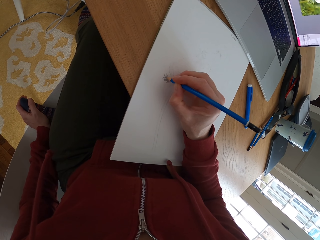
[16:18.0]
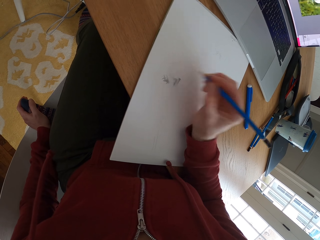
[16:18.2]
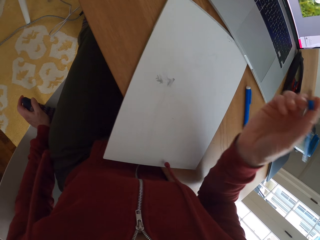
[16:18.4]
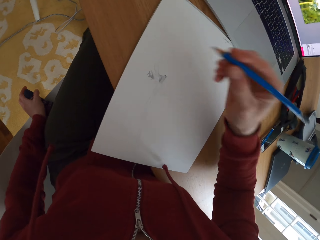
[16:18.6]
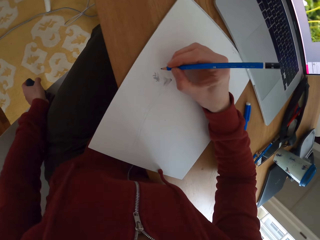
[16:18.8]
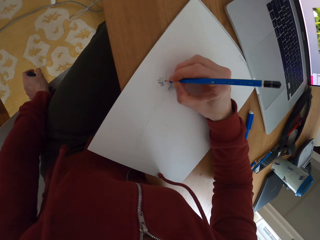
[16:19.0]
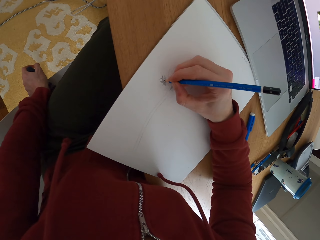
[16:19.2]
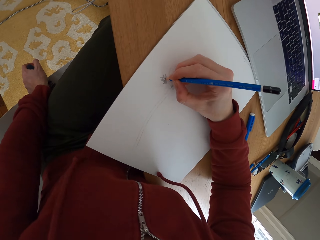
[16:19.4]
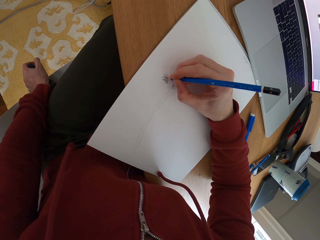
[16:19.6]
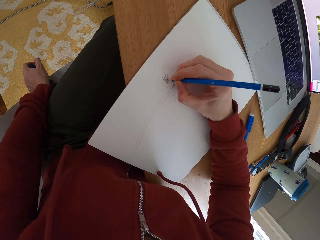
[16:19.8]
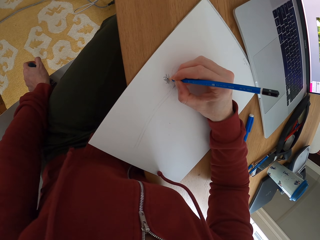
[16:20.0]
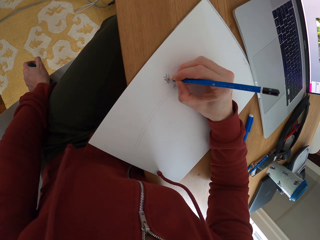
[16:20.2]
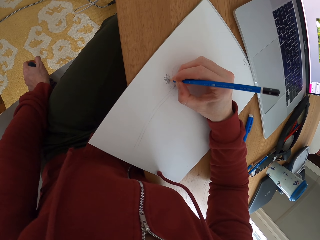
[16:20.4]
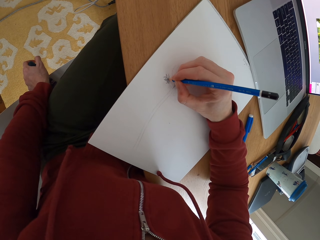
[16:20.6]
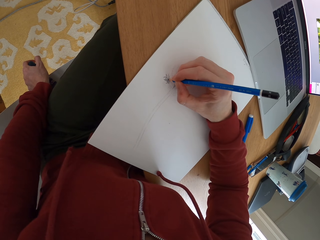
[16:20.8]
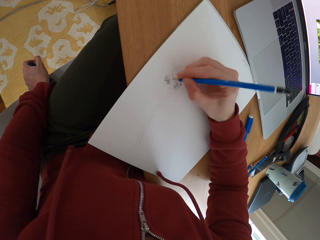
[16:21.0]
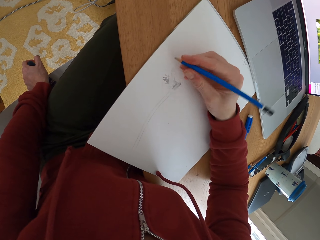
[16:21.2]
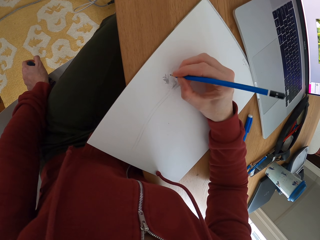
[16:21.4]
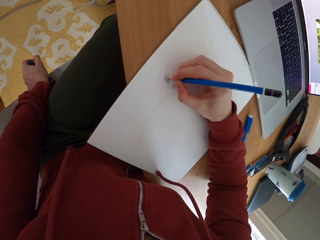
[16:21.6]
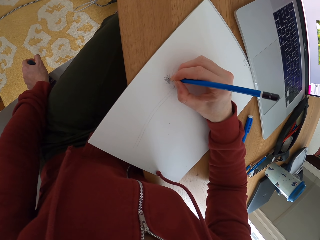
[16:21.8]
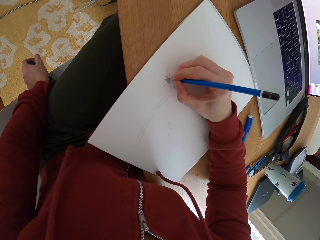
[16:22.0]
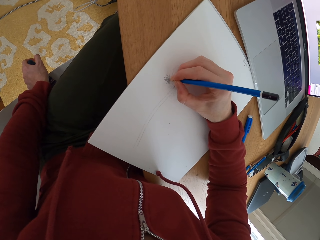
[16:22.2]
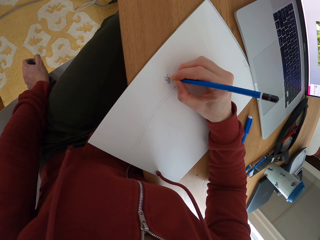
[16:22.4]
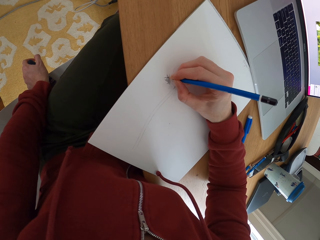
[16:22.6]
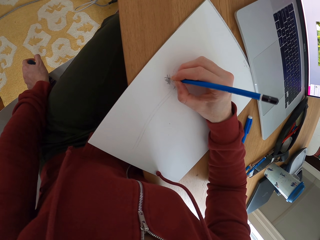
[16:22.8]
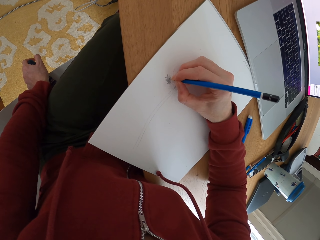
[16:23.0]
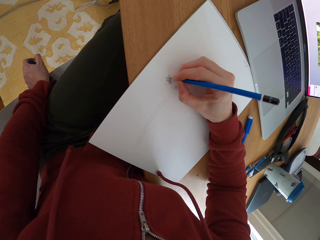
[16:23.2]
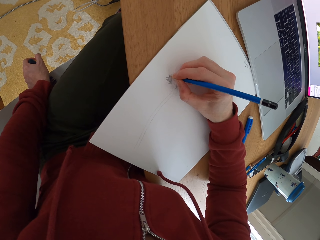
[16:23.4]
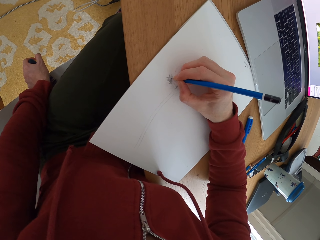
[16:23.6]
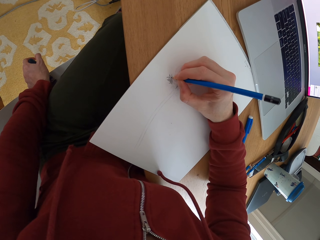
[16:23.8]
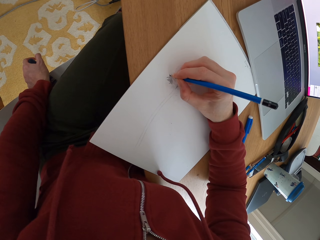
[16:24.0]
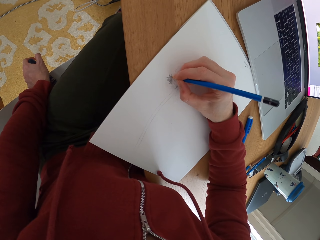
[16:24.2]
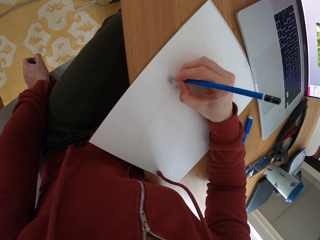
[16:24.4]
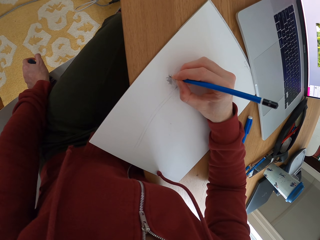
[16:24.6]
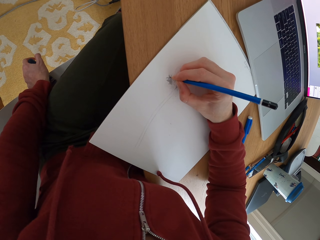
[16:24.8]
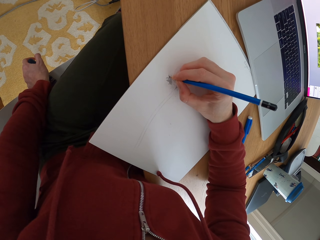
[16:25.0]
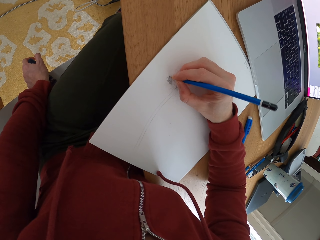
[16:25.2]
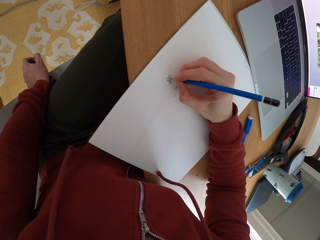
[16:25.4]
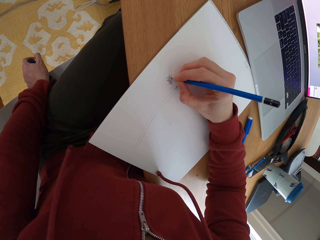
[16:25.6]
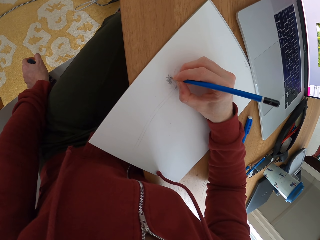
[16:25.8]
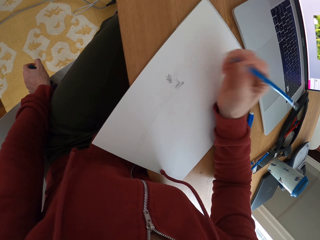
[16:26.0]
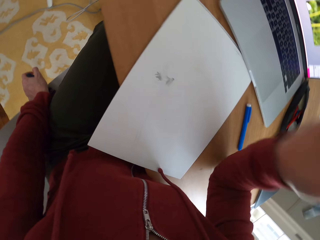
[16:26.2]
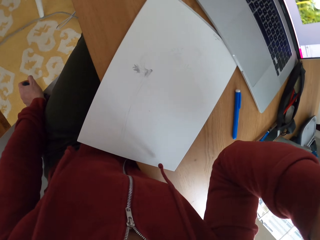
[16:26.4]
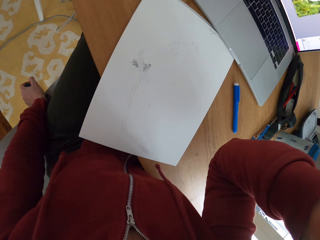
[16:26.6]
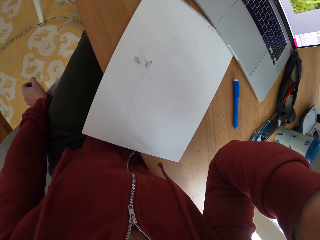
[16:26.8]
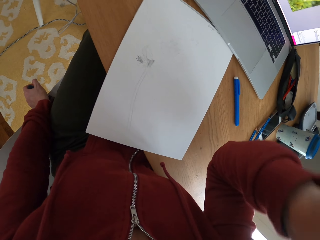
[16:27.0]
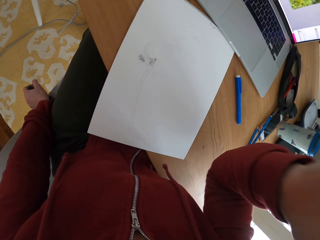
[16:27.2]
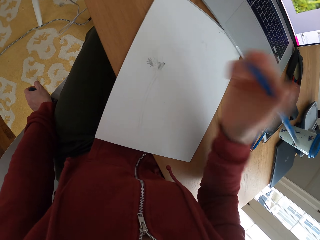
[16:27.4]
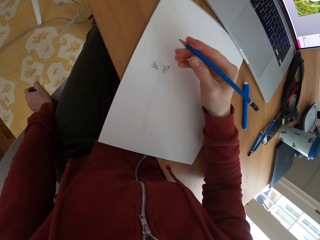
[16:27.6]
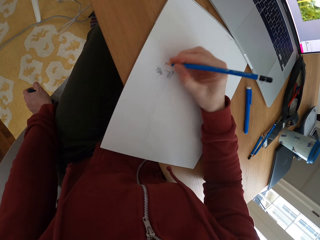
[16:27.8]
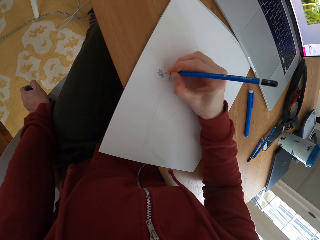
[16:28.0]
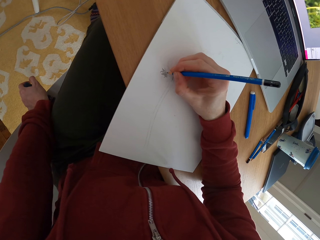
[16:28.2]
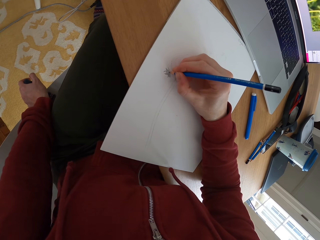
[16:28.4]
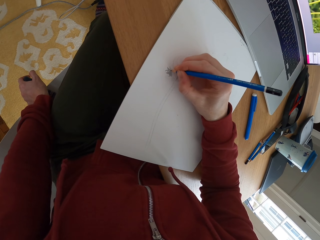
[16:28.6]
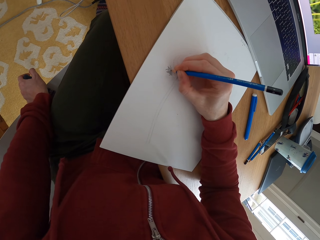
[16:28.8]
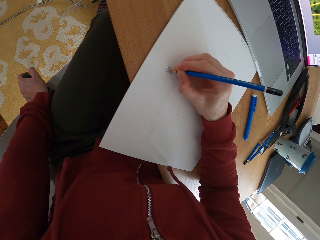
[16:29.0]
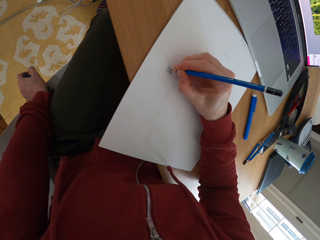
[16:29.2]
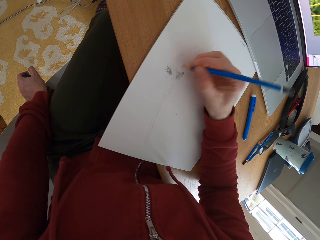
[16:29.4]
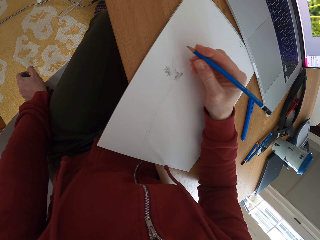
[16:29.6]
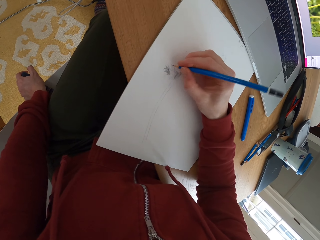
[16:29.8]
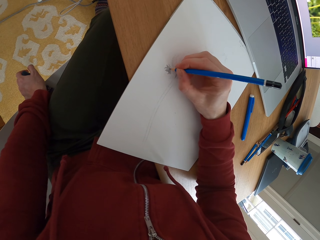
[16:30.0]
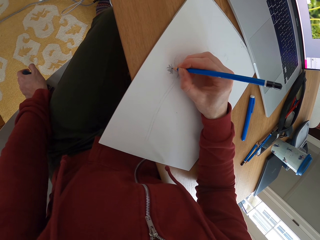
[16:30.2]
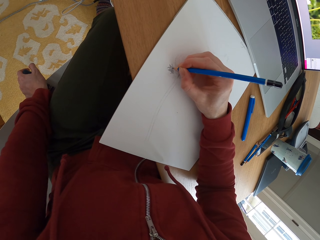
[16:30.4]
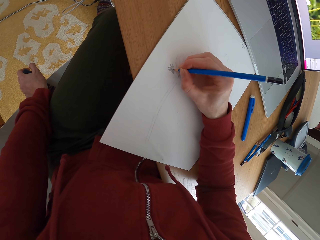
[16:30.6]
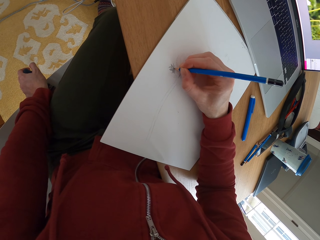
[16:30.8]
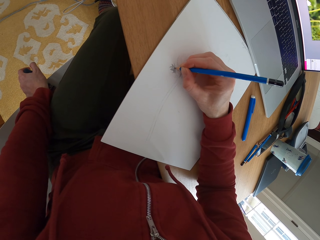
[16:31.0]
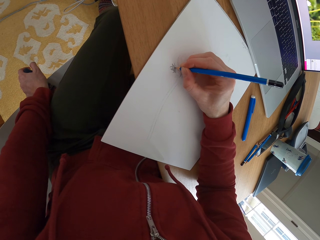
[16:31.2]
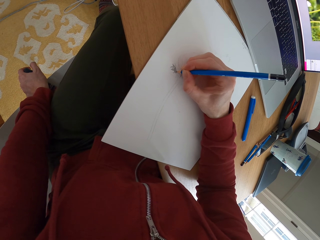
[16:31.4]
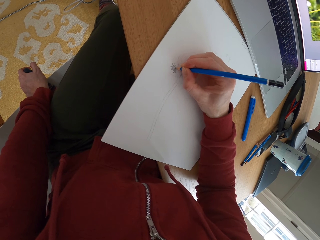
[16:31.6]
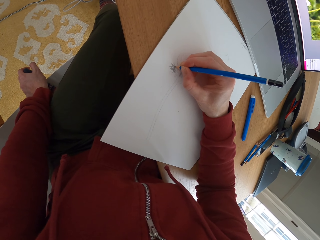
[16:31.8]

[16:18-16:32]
The camera wearer moves the hand holding the pencil. They draw a sketch with the pencil. They fix the camera. They lift the hand up. They draw a sketch on a piece of paper with the pencil. They adjust the pencil. They draw a sketch with the pencil.

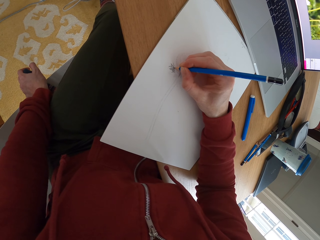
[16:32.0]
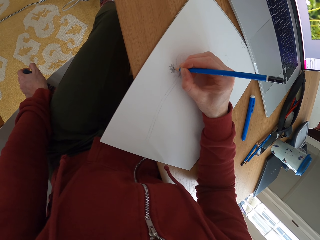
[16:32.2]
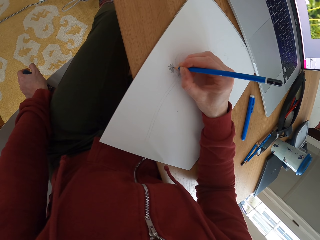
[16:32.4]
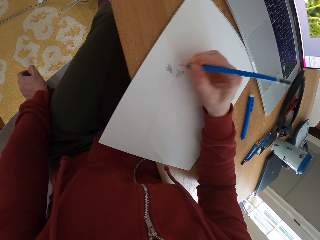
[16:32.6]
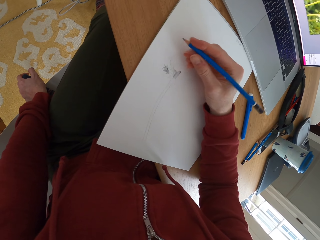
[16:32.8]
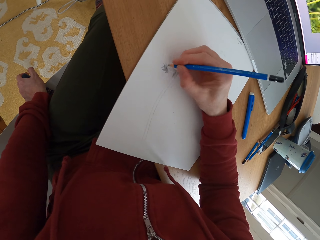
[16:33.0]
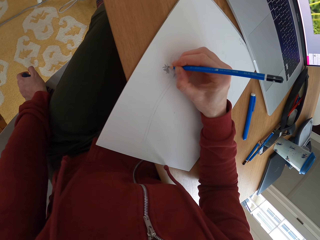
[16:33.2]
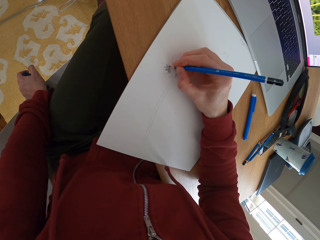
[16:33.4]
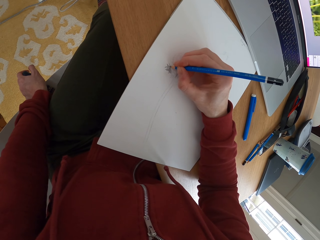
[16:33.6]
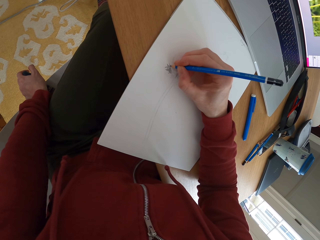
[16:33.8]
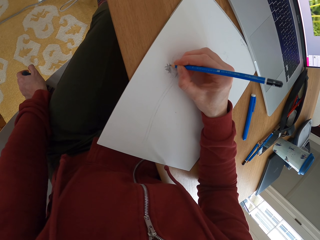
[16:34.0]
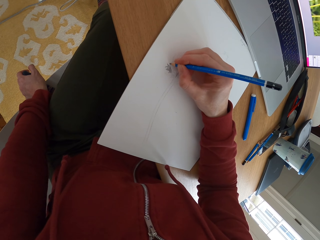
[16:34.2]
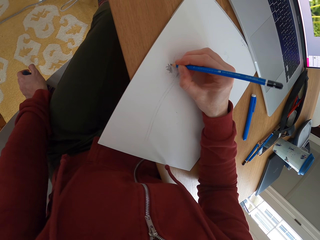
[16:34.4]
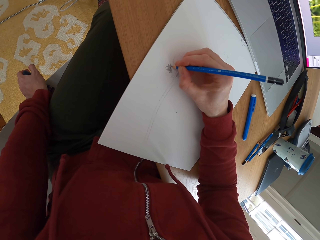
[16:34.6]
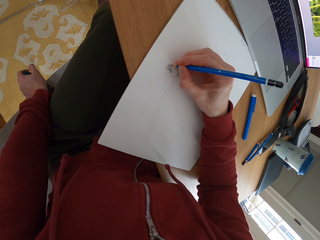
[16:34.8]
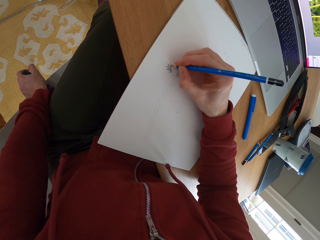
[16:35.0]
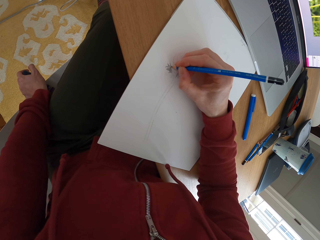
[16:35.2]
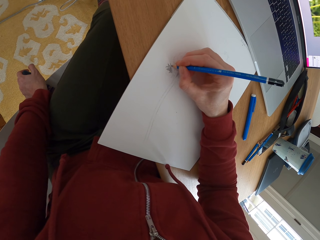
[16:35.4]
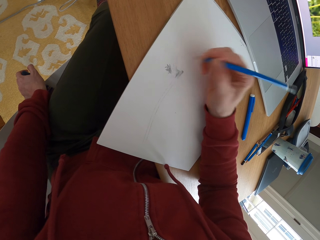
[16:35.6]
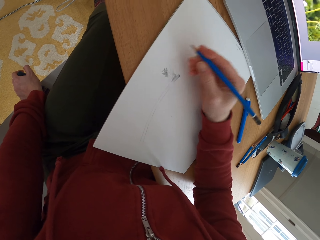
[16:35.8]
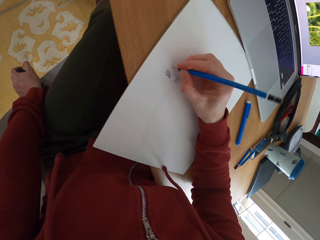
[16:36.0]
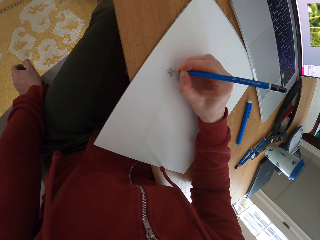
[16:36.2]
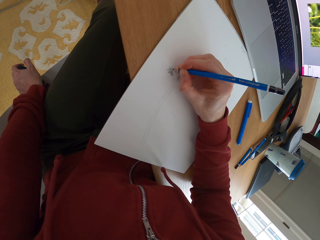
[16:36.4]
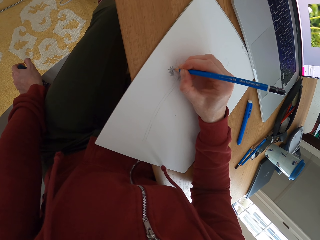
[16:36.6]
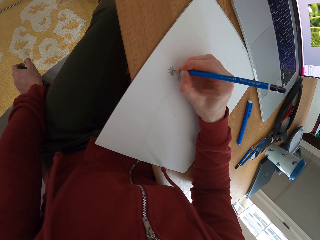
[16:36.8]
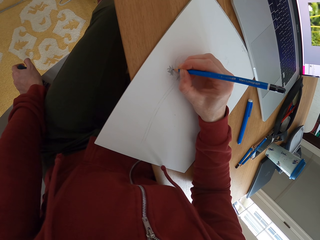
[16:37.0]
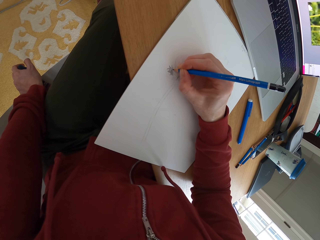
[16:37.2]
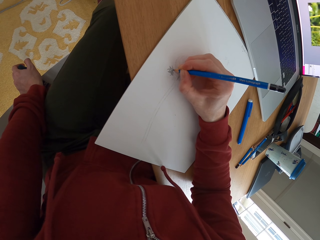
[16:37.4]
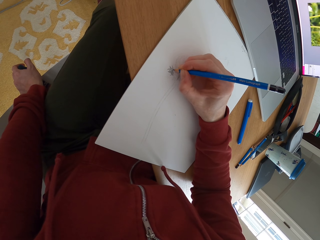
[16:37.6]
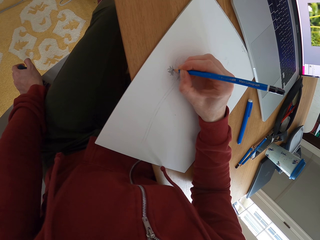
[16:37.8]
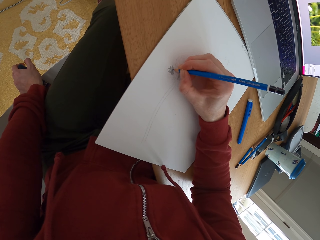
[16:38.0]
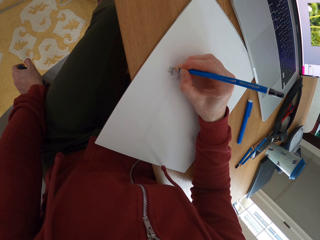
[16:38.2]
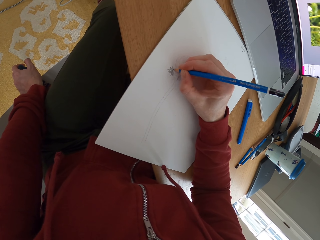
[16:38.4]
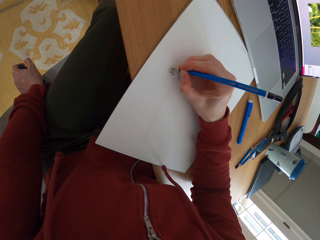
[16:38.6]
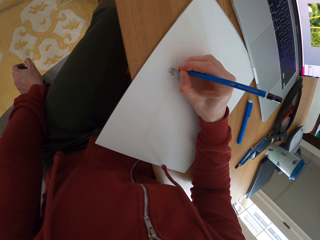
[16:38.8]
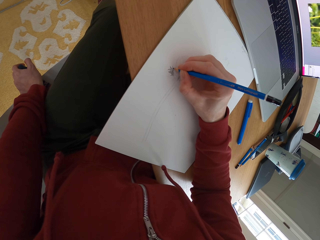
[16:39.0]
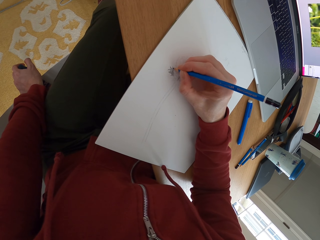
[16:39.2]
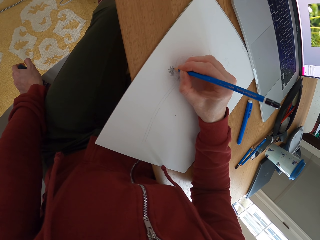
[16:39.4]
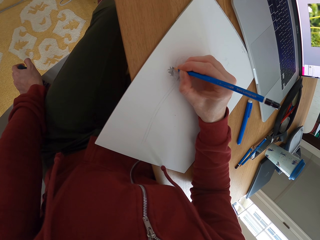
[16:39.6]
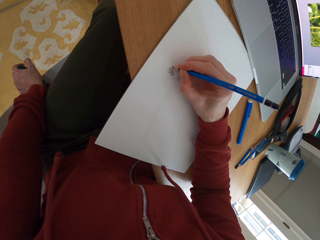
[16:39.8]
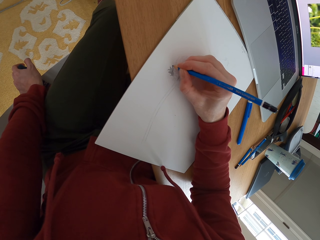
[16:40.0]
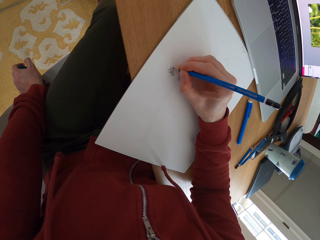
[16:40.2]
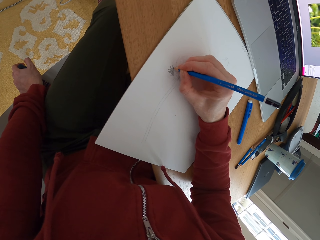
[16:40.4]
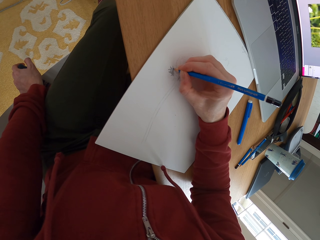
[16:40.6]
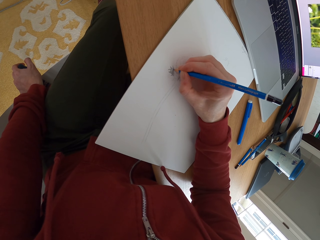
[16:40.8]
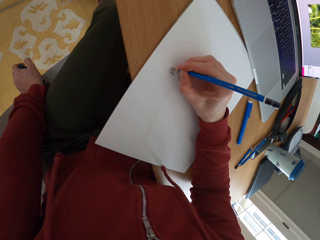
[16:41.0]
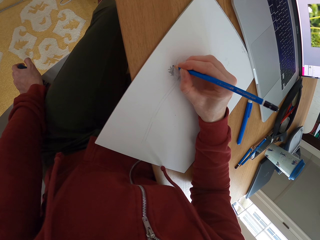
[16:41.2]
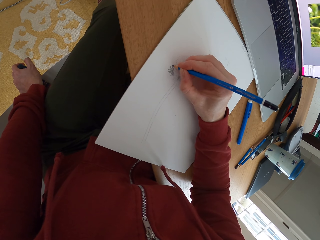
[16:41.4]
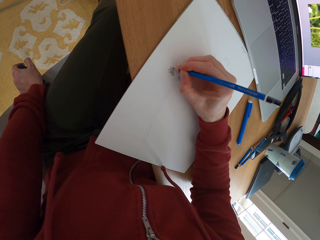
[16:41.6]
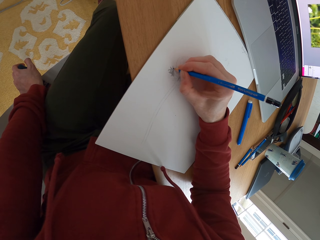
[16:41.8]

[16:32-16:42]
The camera wearer adjusts the pencil. They draw a sketch with the pencil. They adjust the pencil. They draw a sketch with the pencil.
